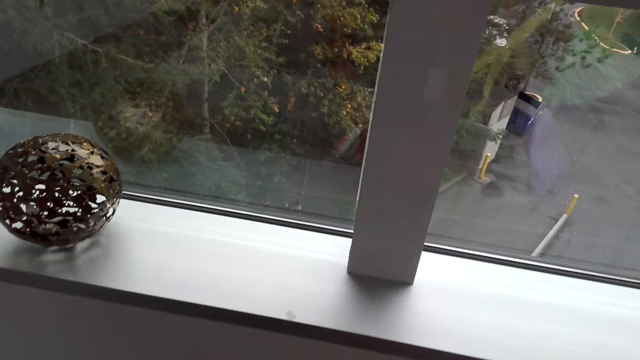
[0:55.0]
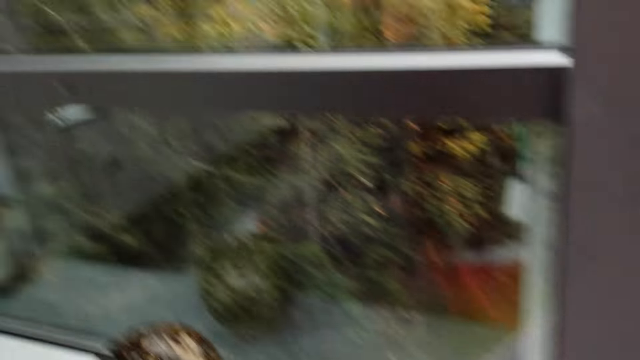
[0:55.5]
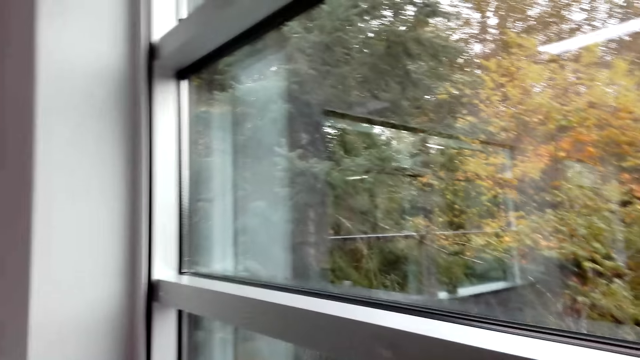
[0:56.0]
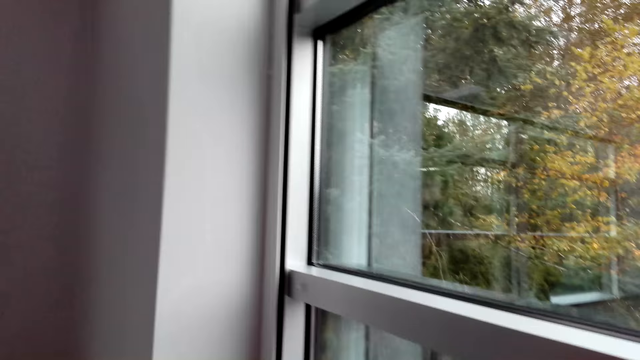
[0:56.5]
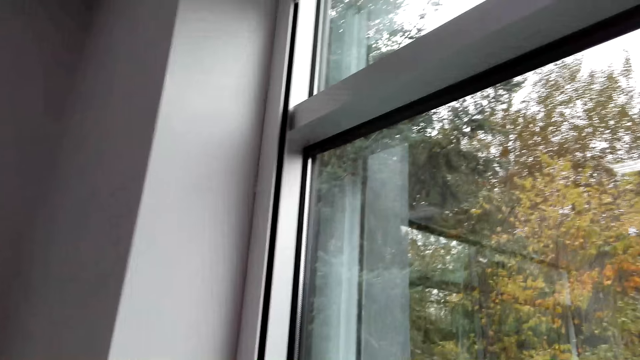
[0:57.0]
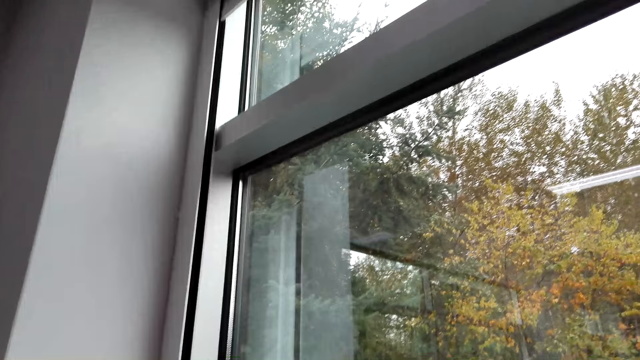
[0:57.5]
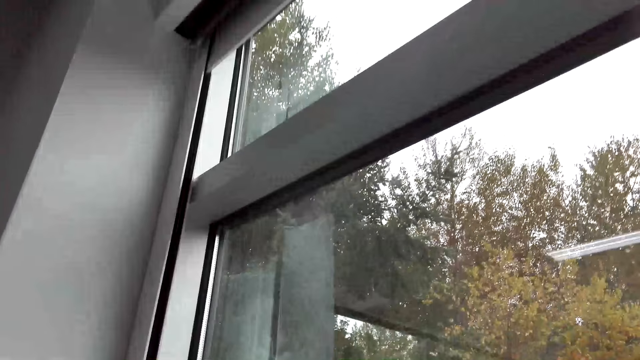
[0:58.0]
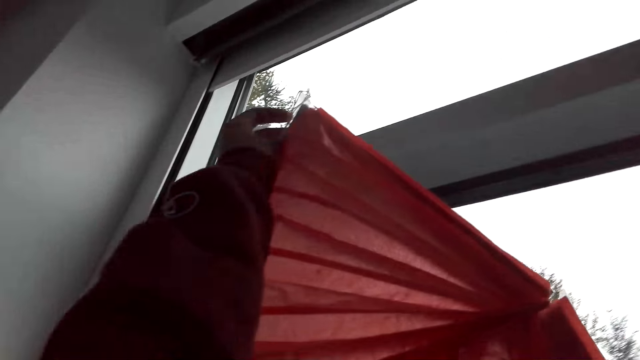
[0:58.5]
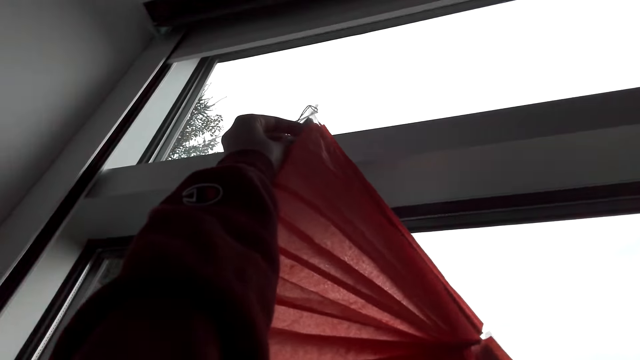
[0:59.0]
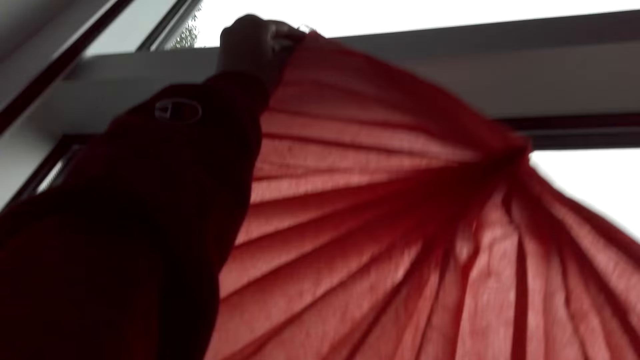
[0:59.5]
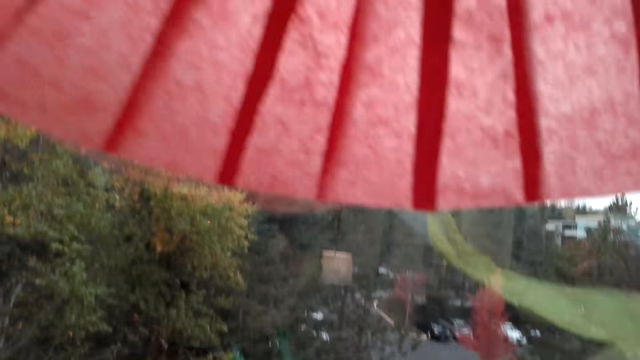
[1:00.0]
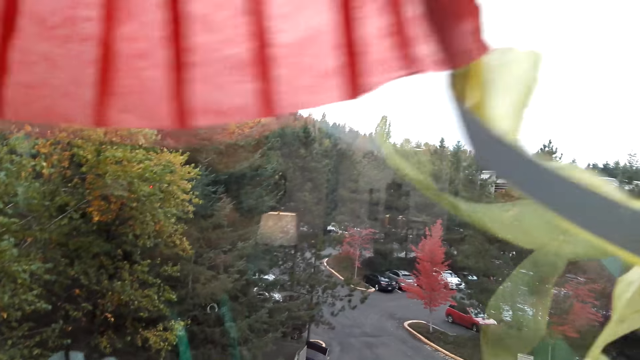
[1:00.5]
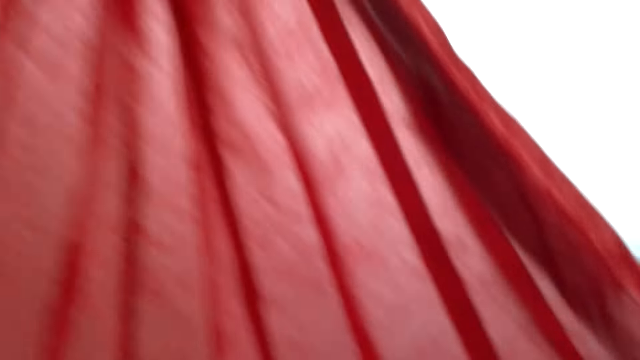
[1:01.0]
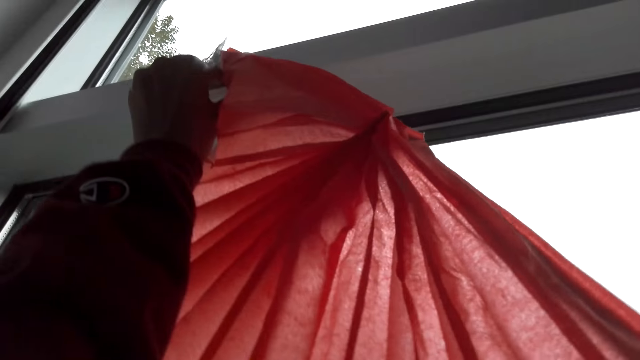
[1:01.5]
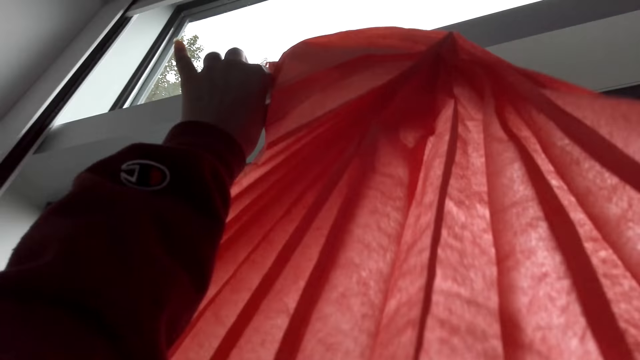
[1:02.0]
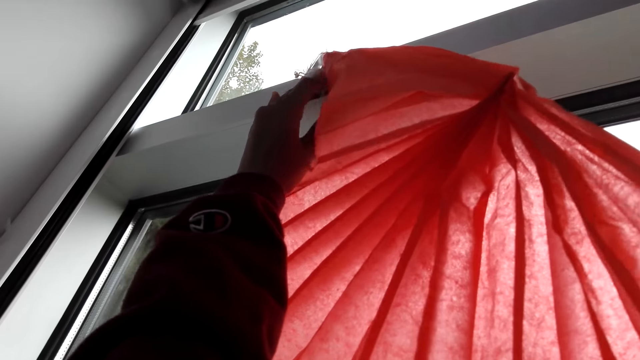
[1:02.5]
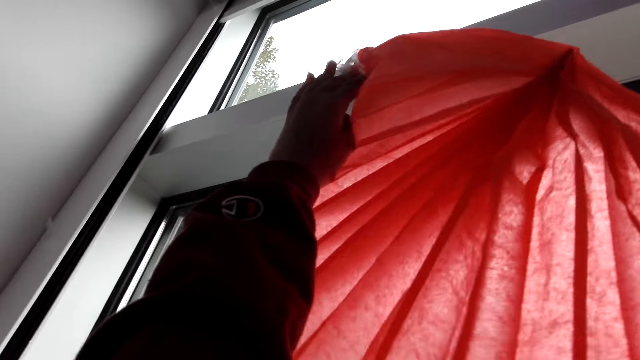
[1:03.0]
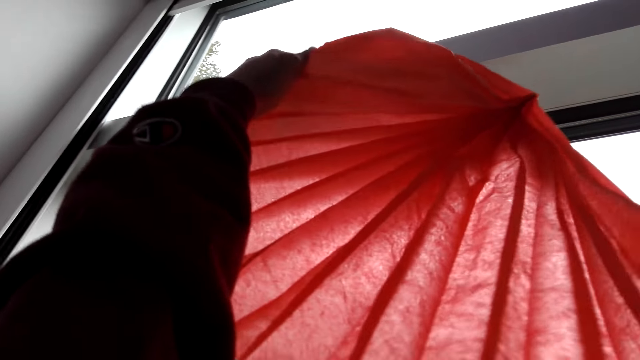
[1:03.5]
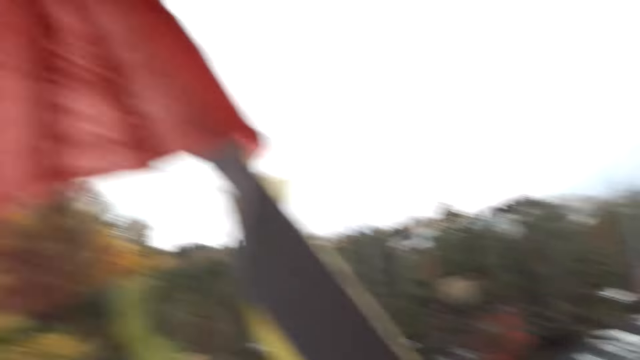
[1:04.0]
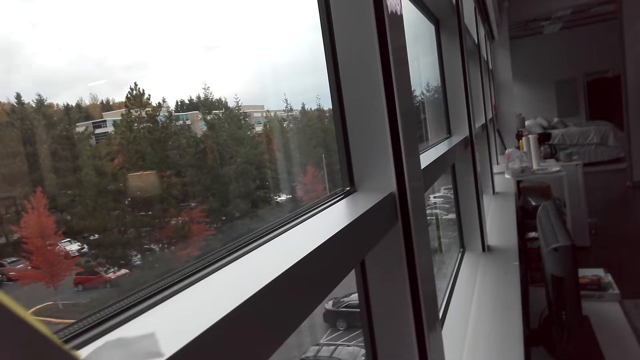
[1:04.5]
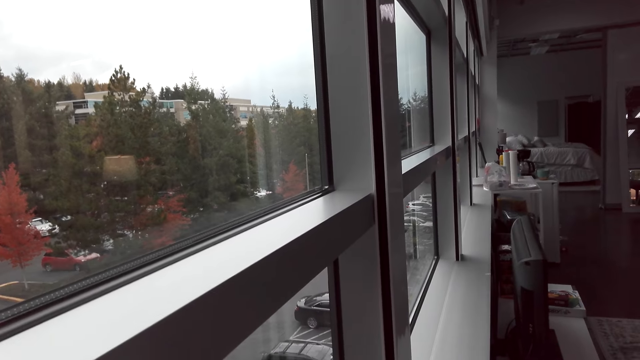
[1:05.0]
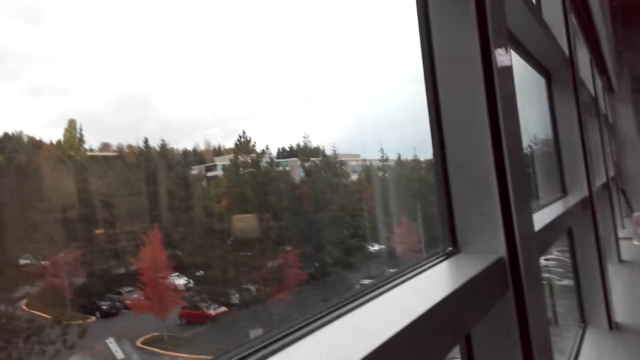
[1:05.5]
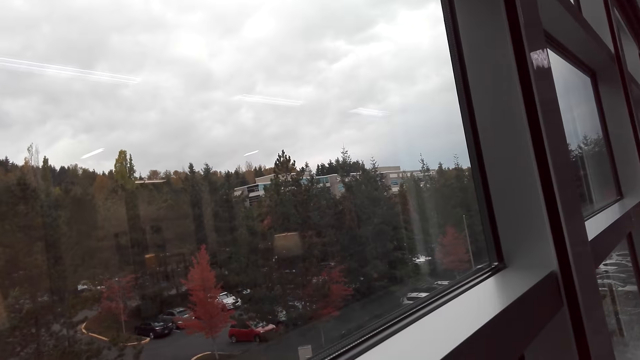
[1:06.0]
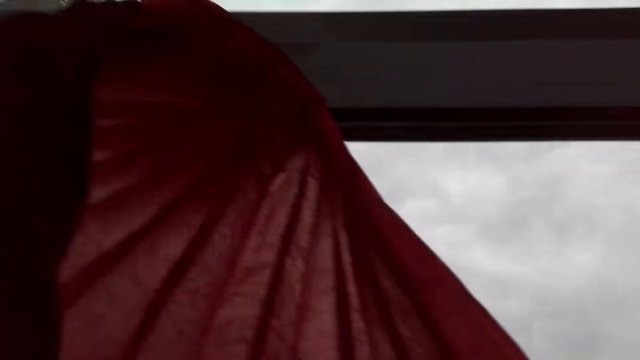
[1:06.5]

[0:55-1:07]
The camera wearer moves around. They hang the decorating ribbon. They fix the wall decorator.

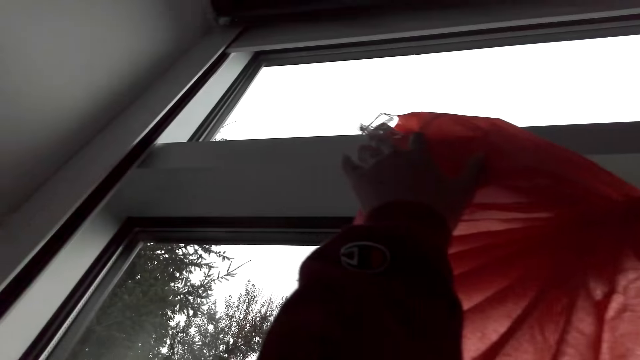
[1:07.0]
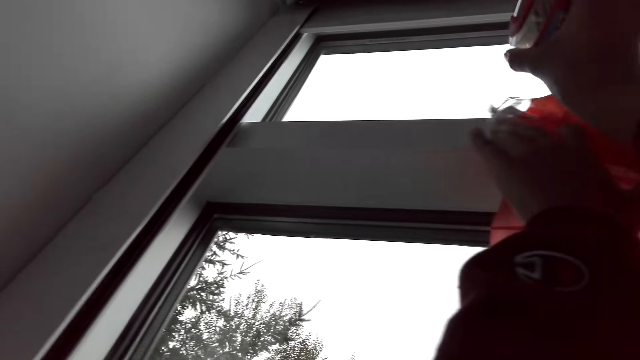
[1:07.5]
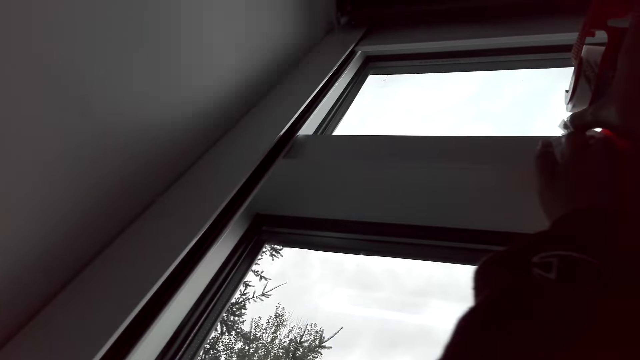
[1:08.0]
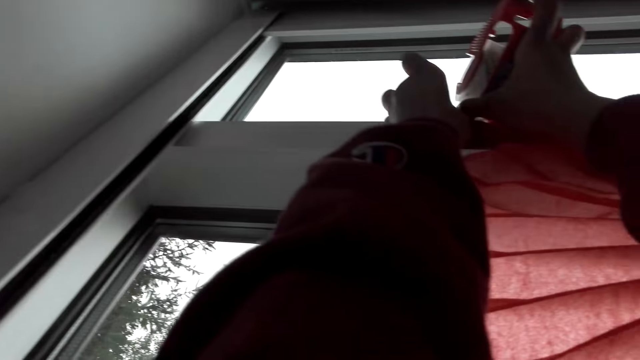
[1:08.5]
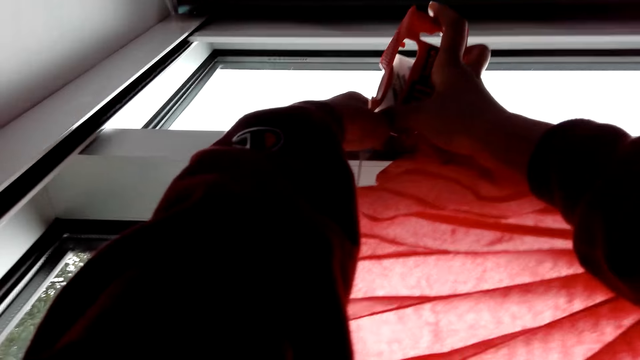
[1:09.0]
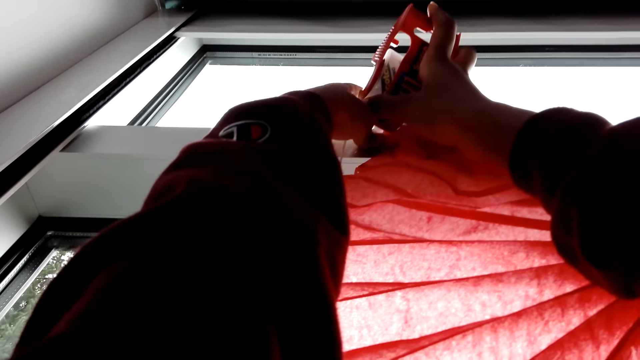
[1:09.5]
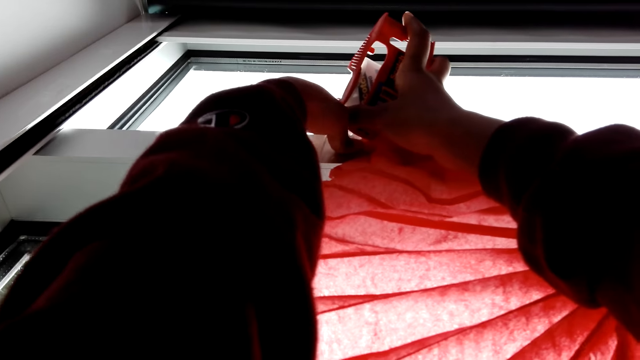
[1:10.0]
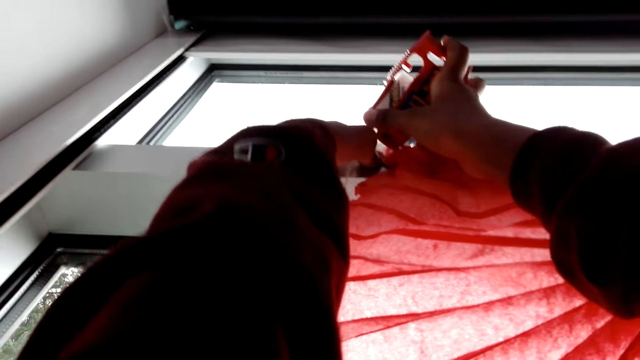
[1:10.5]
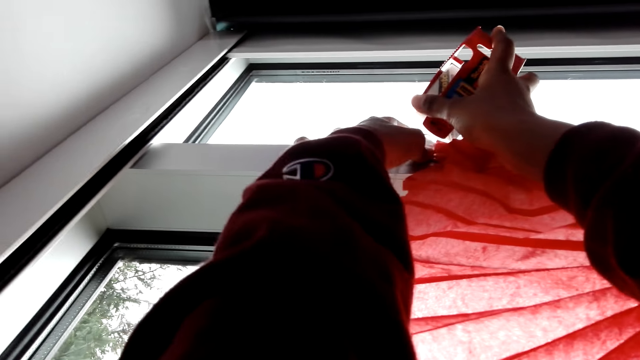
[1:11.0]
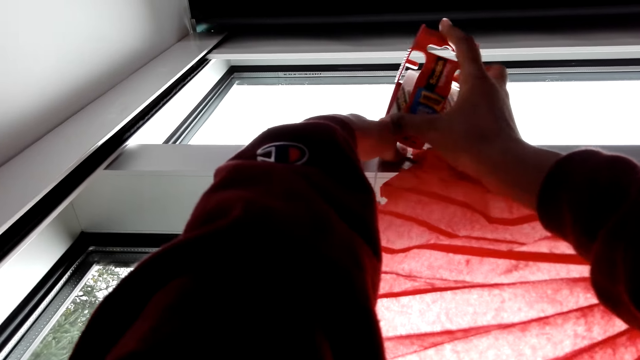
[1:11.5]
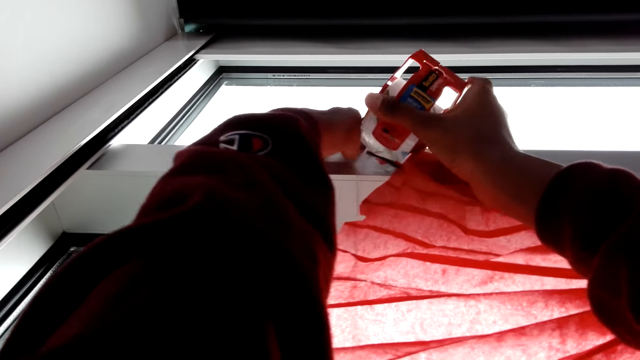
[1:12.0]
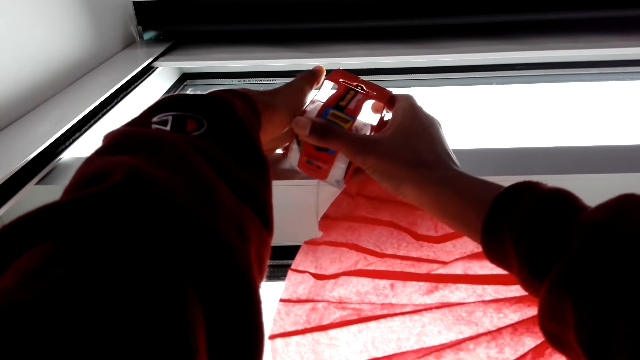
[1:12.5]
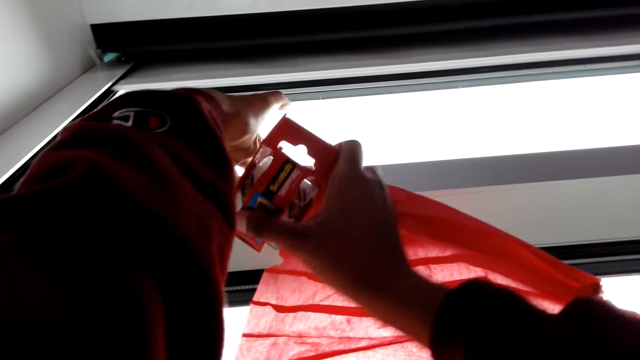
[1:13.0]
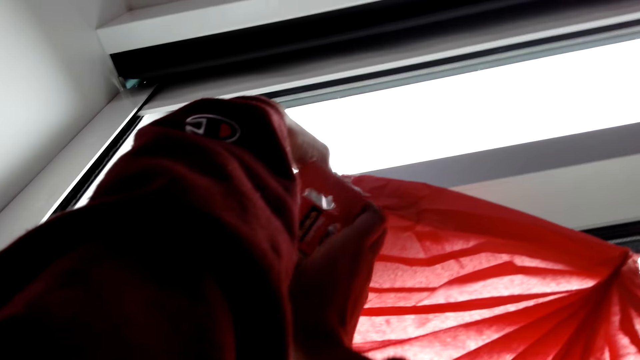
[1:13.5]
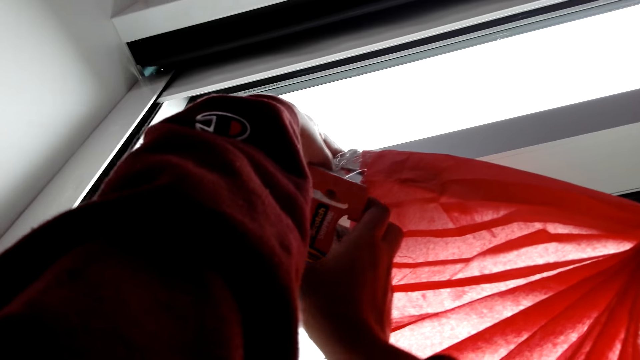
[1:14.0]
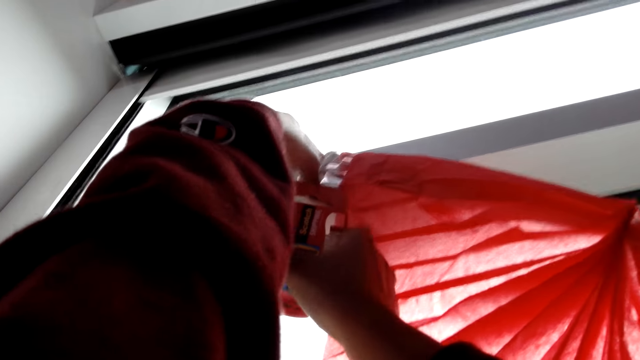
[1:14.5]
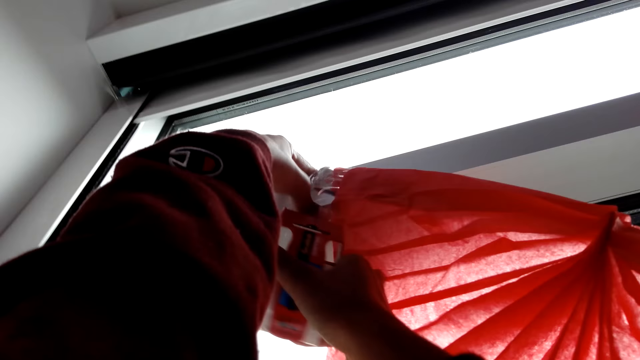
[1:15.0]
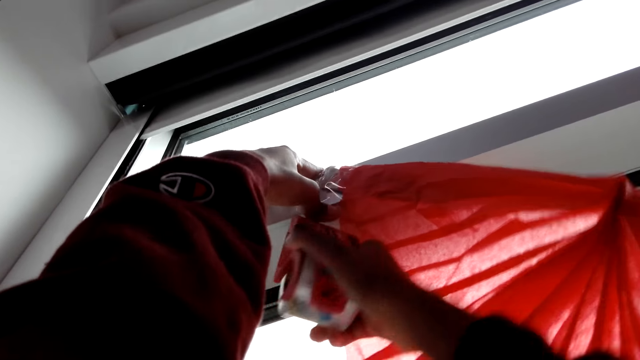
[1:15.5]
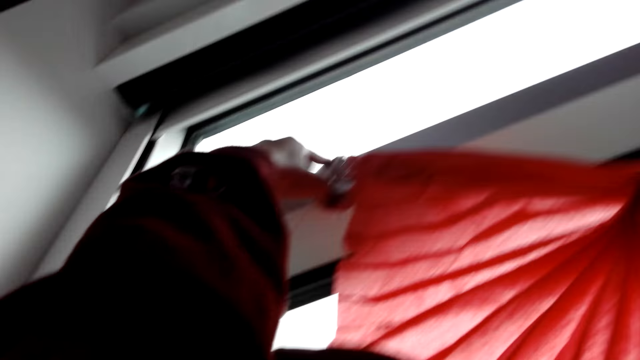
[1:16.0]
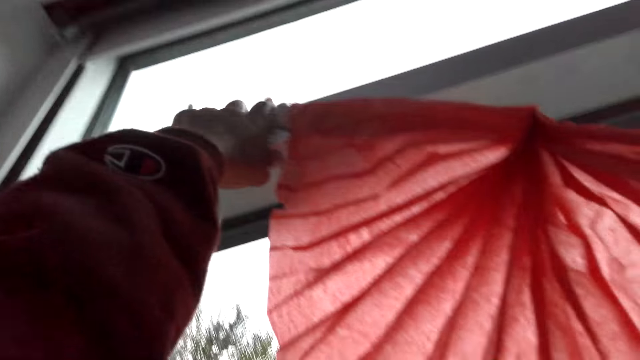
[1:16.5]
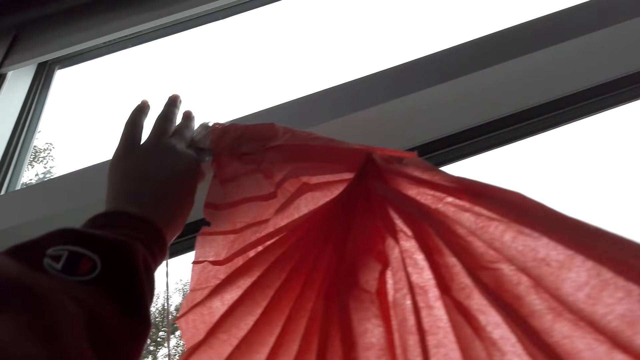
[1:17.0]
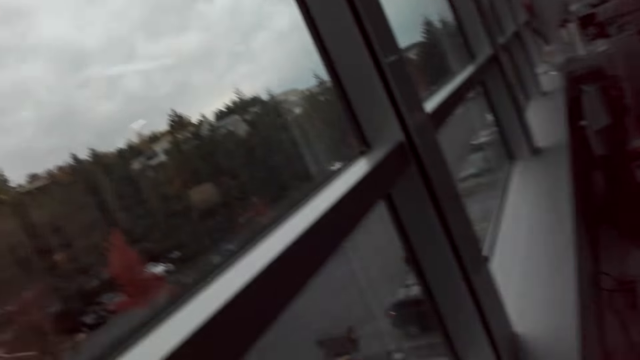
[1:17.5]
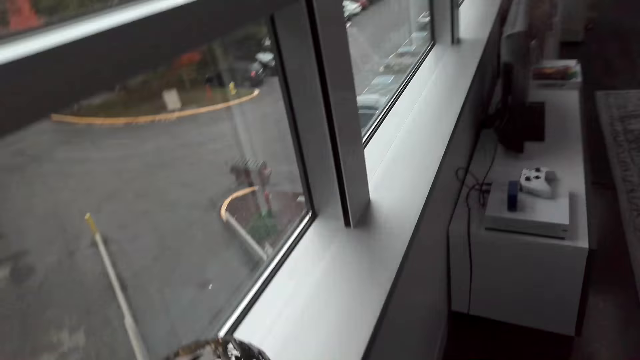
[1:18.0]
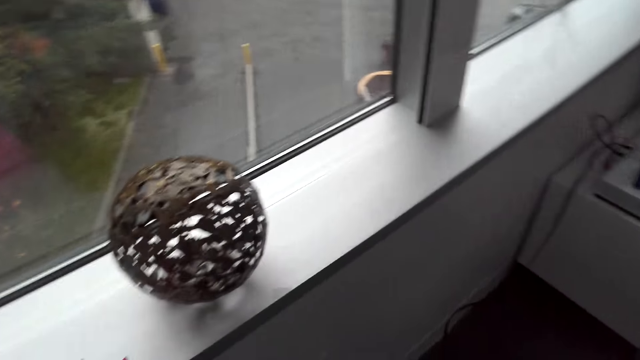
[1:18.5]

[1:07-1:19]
The camera wearer puts the mask tape on the decorator. They cut the mask tape.
